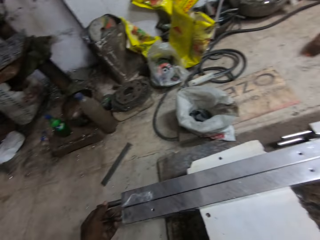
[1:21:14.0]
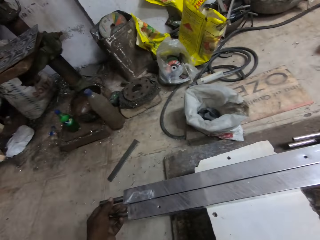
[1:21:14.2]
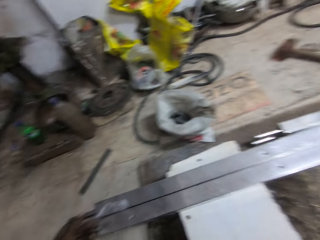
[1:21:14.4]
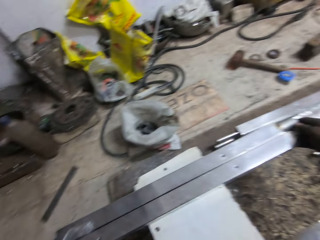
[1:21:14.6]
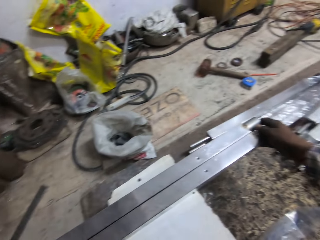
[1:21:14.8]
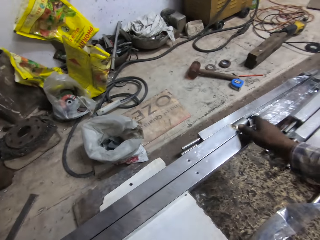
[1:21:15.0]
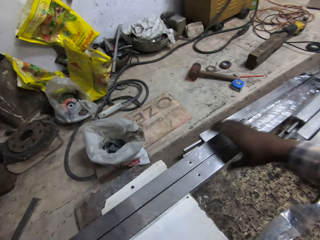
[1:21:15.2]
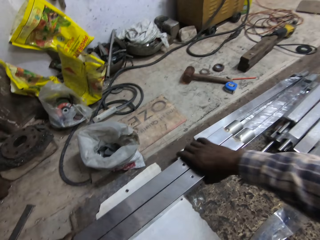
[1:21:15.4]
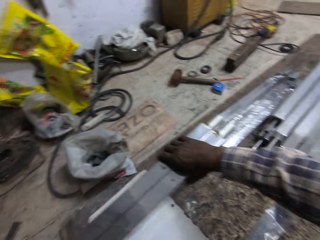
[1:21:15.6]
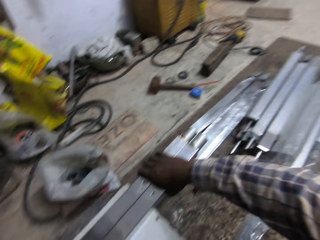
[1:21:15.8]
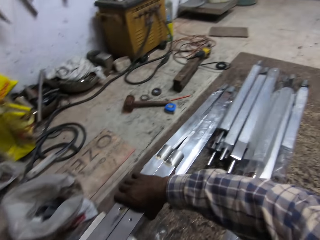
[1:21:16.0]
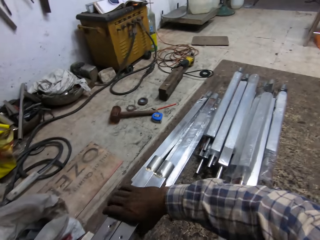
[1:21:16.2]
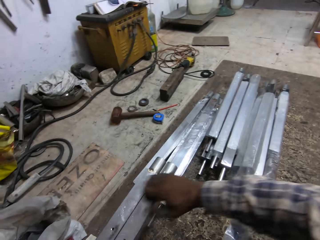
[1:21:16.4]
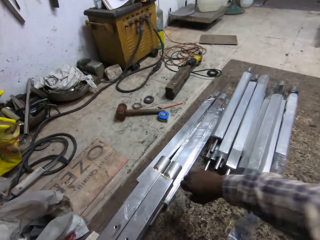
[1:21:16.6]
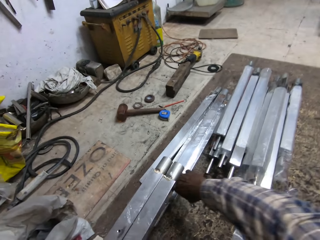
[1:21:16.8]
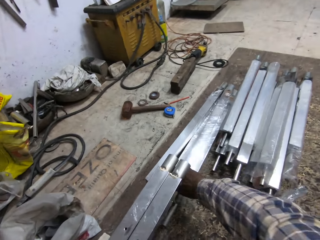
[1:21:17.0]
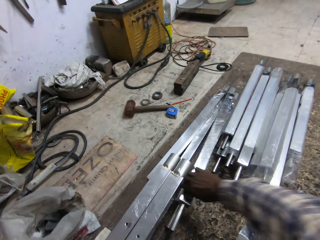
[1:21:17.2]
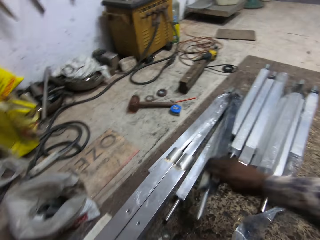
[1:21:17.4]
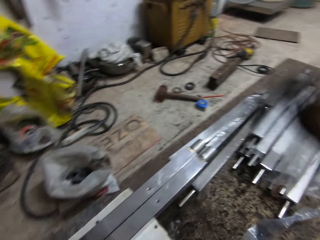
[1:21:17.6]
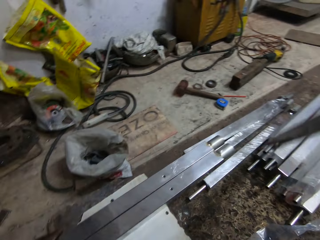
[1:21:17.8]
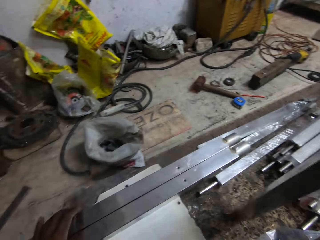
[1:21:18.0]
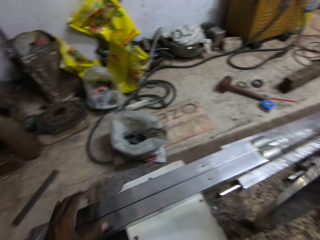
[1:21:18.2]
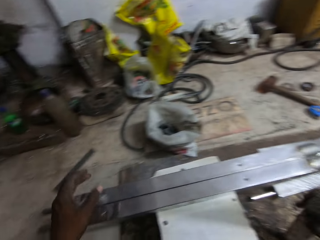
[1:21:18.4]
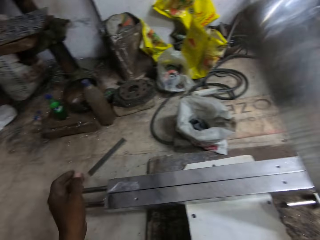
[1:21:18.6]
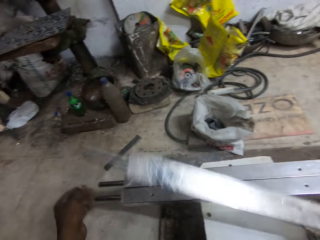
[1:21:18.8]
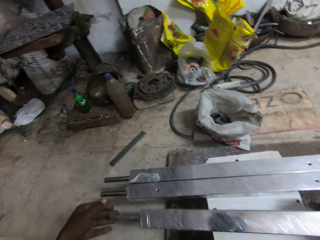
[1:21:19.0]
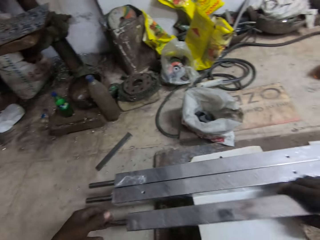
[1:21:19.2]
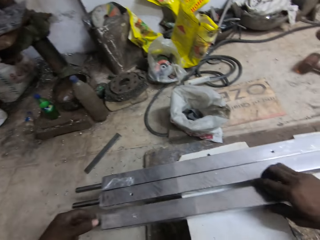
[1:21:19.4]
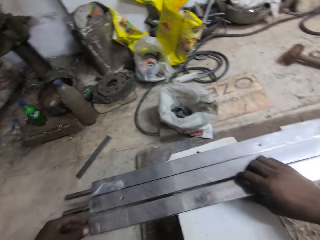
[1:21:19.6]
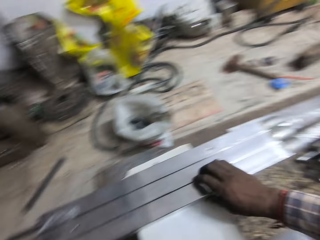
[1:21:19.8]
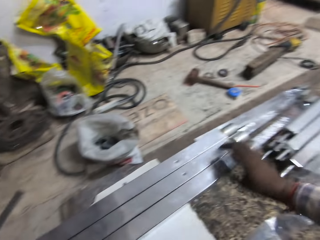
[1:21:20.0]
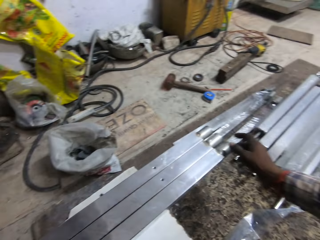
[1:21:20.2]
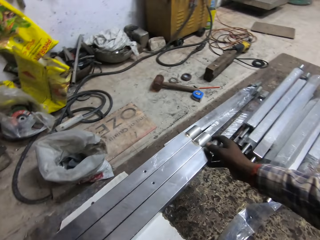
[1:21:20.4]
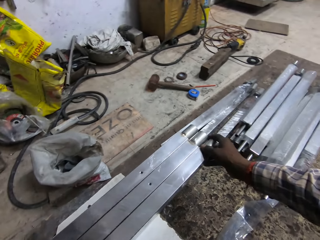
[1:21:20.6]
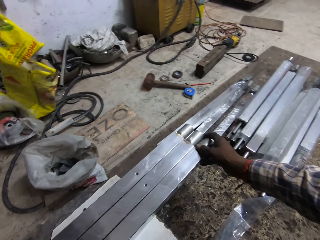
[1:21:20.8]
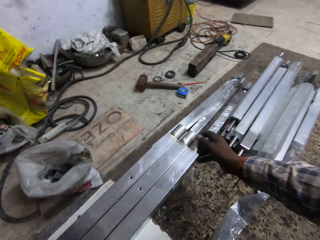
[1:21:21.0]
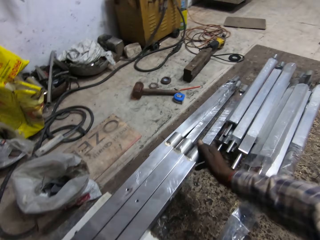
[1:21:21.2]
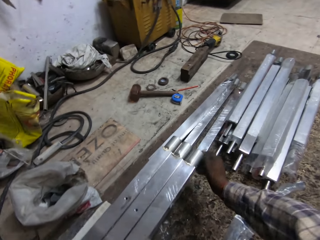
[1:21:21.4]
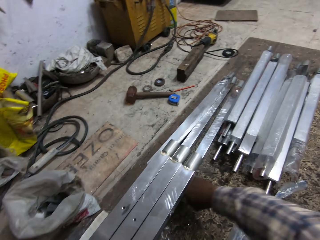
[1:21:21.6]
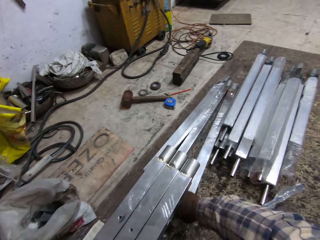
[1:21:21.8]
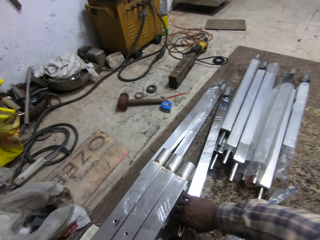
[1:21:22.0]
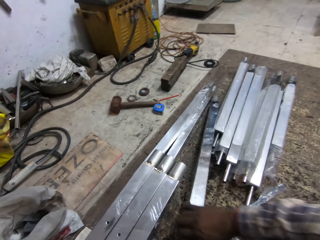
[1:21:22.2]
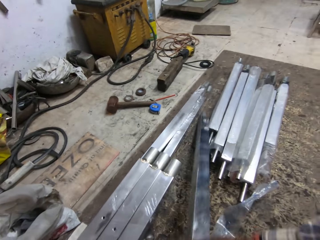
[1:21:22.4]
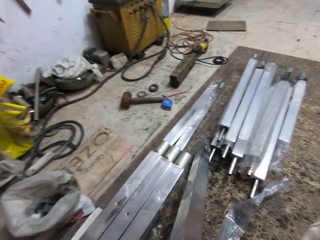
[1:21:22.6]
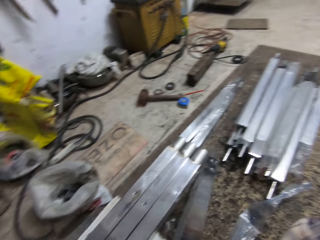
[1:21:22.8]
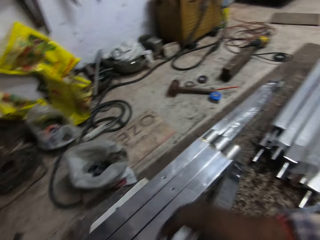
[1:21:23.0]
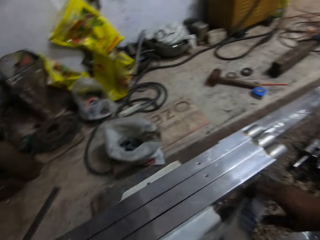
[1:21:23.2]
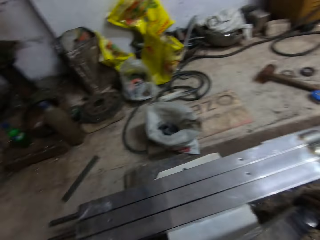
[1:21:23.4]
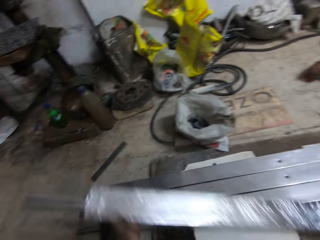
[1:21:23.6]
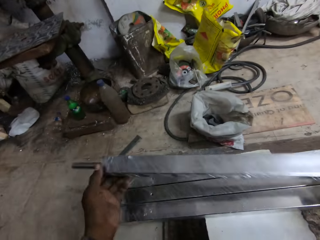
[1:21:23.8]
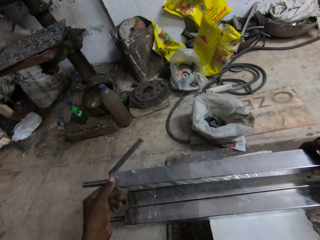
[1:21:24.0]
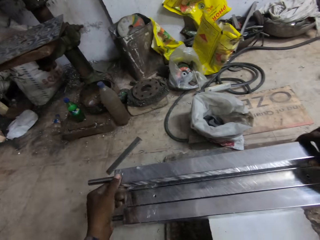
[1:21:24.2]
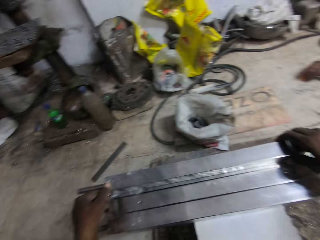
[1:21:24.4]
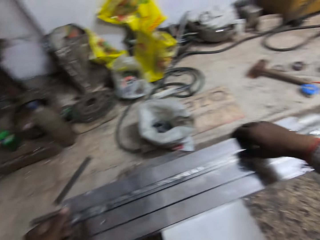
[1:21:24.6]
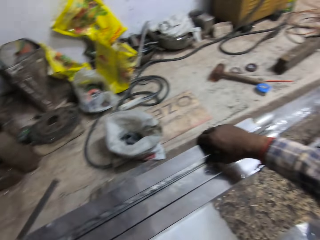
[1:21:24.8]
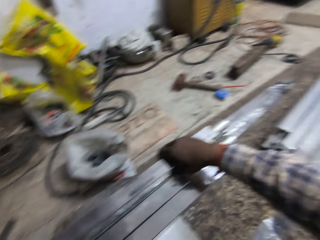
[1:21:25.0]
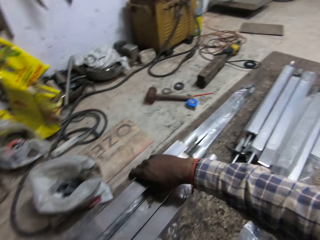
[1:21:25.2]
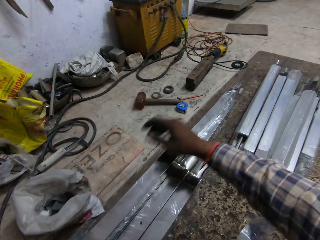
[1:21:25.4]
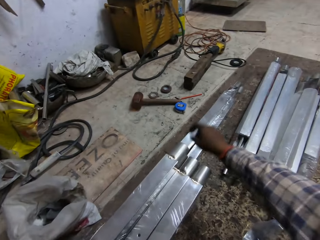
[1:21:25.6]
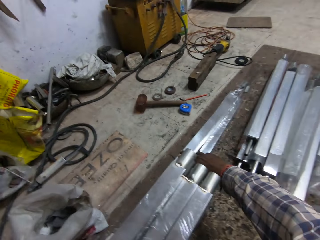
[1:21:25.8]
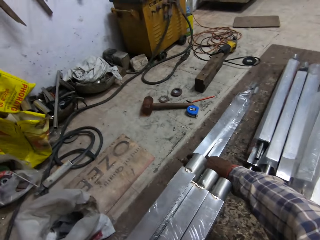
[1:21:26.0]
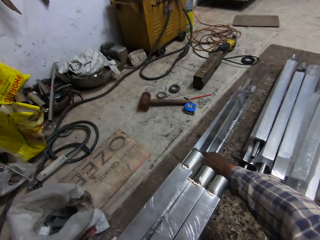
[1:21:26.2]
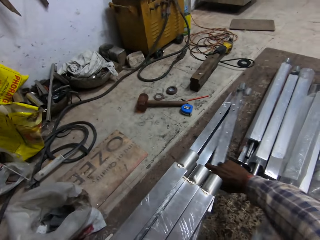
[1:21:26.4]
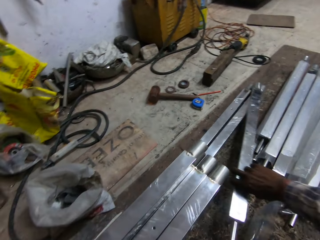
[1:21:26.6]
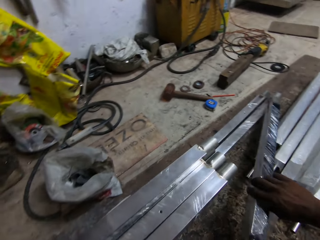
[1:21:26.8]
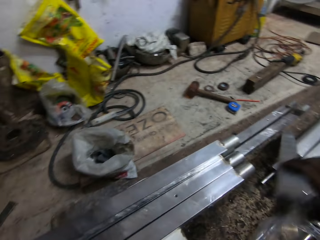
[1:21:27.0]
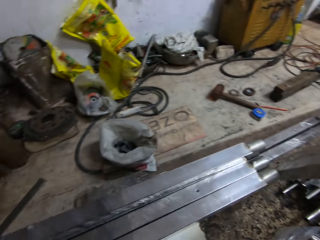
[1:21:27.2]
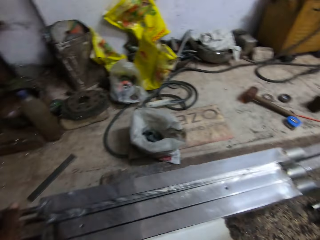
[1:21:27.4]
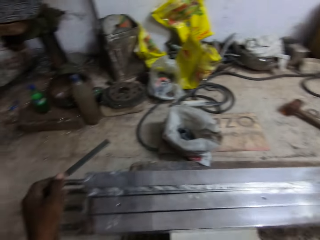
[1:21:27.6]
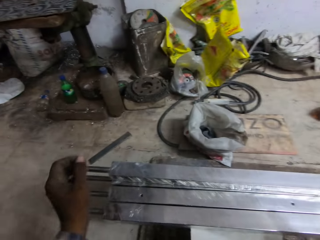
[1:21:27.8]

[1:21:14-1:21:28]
The camera wearer adjusts the aluminium rods on the stool with his hands. He picks a baluster from the rug with his right hand. He drops the baluster on the stool with his hands. He picks another baluster from the rug with his right hand. He drops the baluster on the balusters with his hands. He picks another baluster from the rug with his right hand.

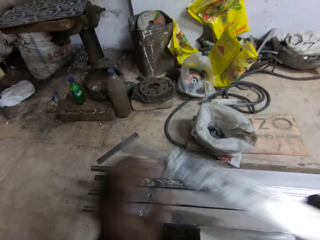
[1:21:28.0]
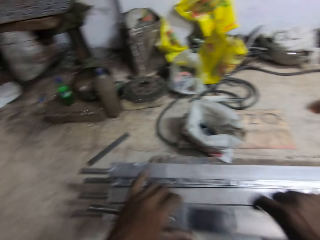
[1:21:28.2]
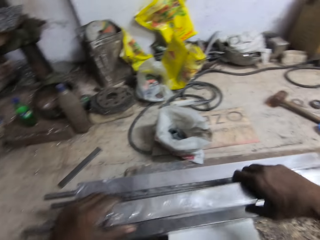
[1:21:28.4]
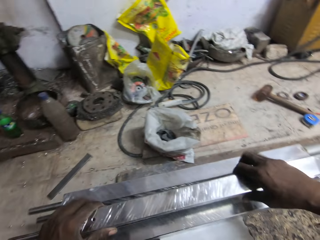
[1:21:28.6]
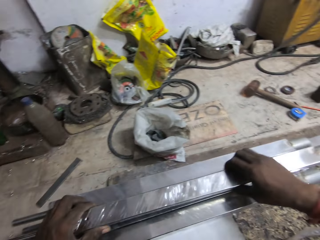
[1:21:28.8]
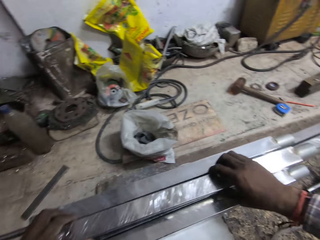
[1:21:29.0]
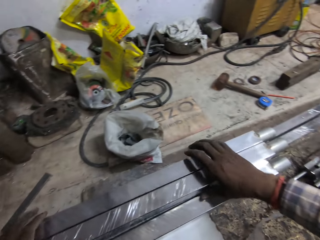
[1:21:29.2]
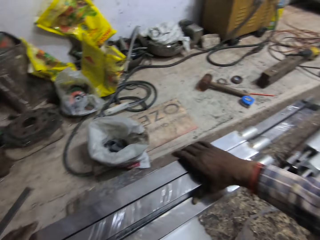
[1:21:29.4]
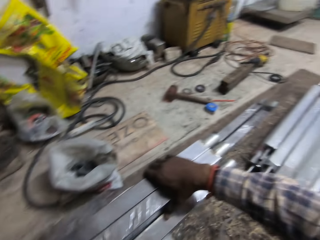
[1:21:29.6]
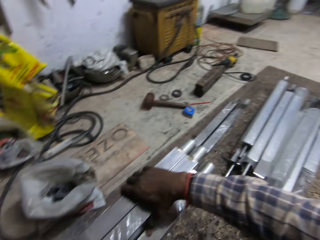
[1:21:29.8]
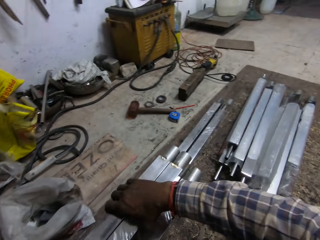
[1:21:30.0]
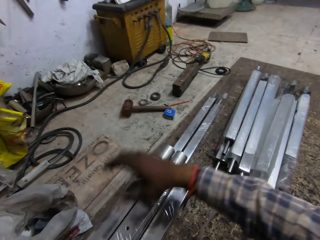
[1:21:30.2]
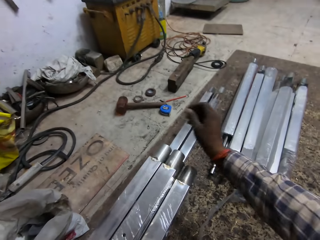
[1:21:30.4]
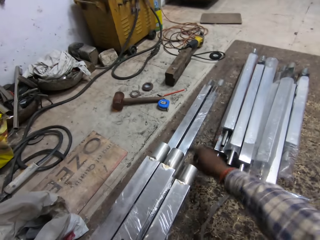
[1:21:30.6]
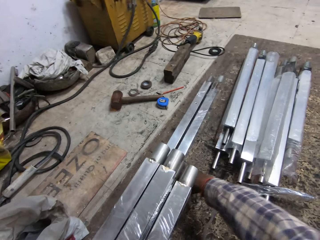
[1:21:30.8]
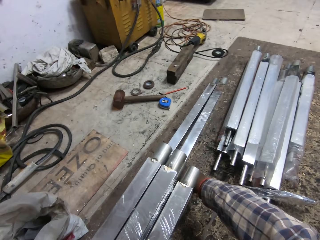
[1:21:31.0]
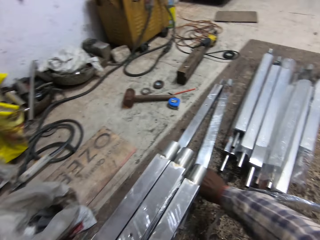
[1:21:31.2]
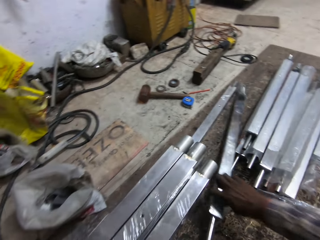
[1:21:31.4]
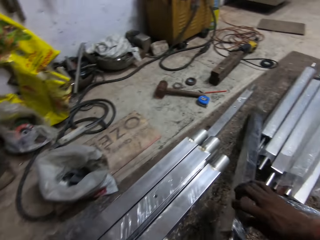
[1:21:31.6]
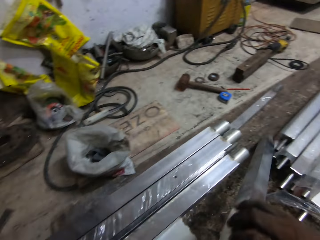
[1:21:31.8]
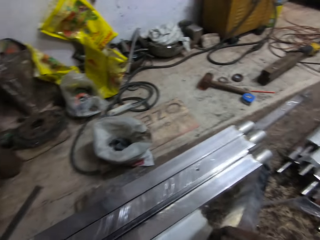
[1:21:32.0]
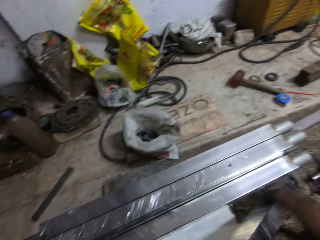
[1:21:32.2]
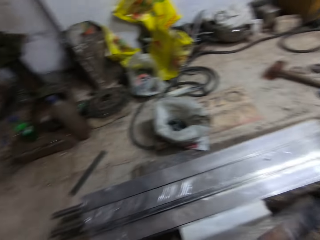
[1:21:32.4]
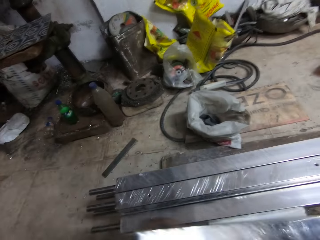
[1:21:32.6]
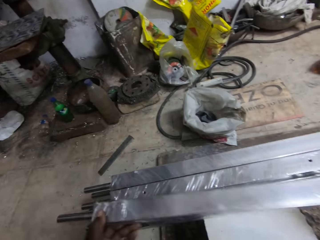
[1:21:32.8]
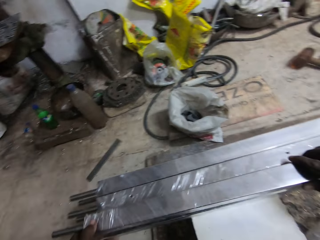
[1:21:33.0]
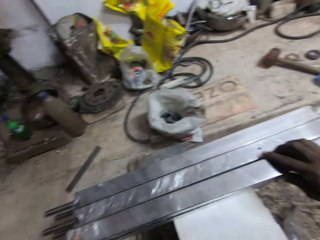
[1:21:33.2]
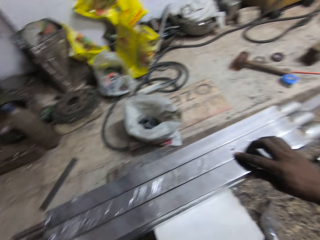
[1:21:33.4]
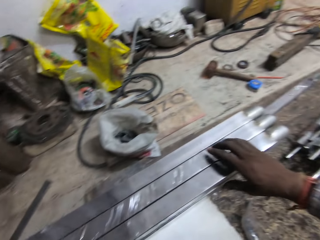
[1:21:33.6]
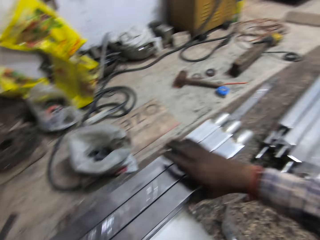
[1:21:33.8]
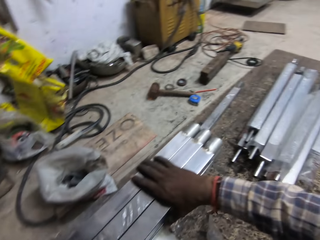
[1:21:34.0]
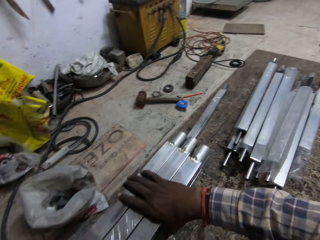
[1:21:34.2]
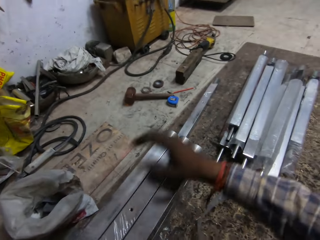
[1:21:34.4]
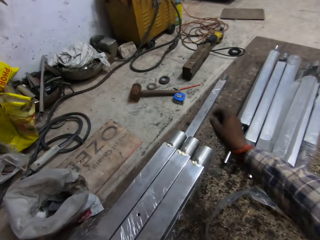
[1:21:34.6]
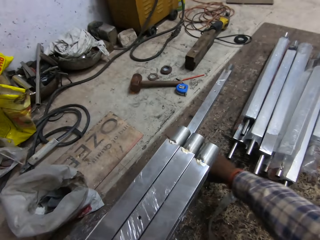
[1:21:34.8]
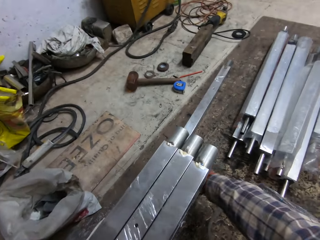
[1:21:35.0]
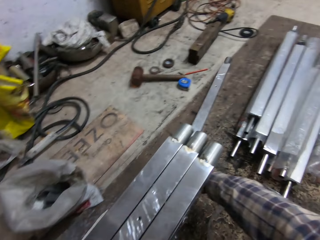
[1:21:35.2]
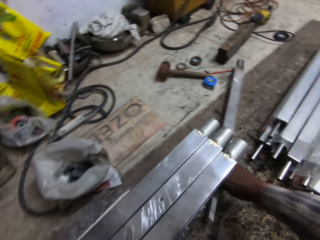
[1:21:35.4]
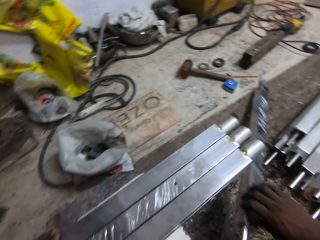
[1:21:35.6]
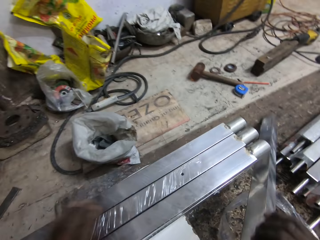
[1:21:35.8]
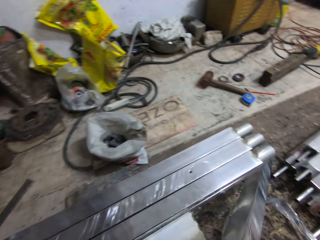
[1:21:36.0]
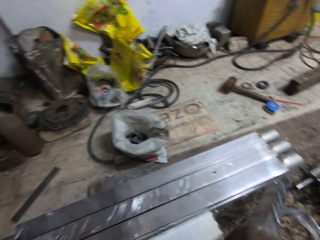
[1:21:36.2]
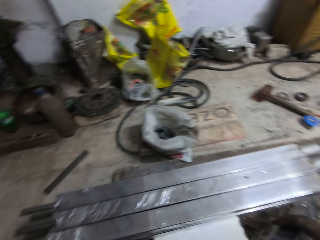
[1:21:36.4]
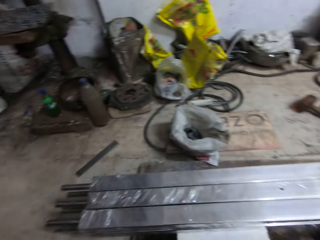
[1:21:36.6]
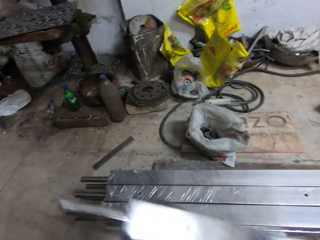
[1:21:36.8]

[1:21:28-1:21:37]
The camera wearer drops the baluster on the balusters on the stool with his hands. He picks a baluster from the rug with his right hand. He drops the baluster on the balusters on the stool with his hands. He picks a baluster from the rug with his right hand.
